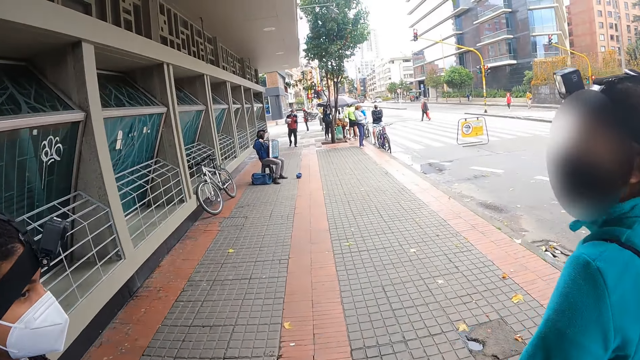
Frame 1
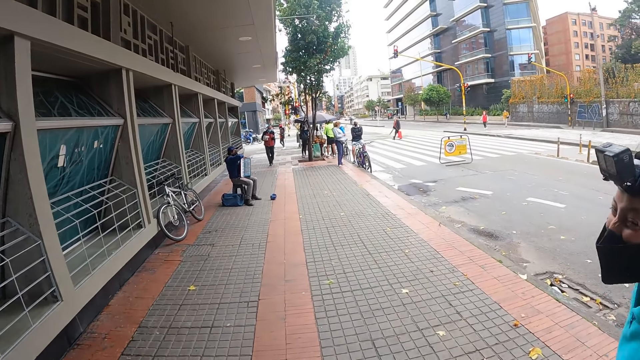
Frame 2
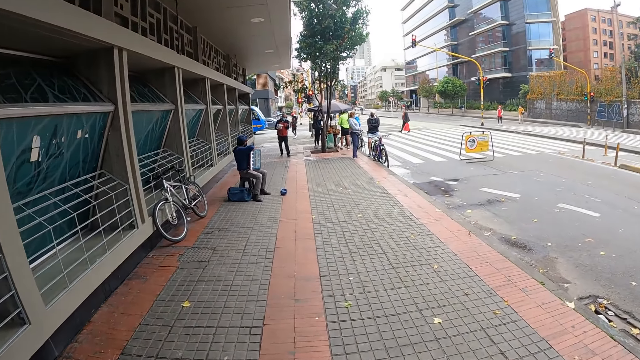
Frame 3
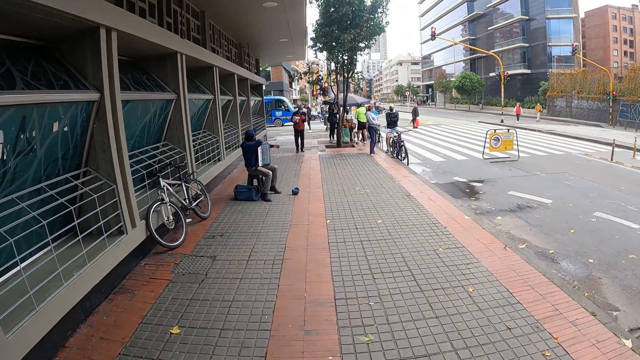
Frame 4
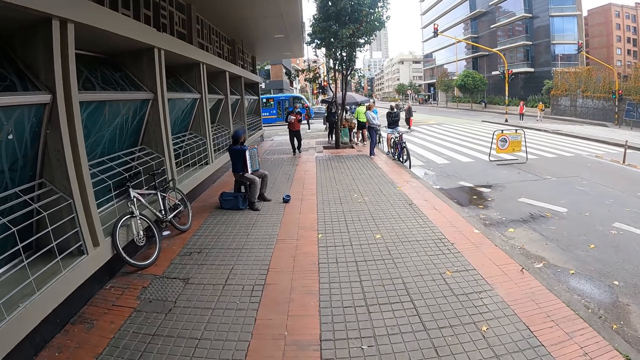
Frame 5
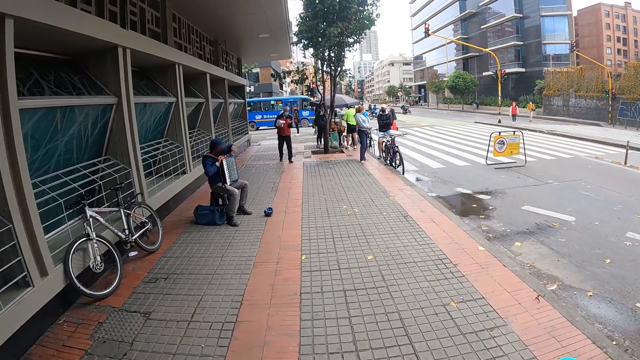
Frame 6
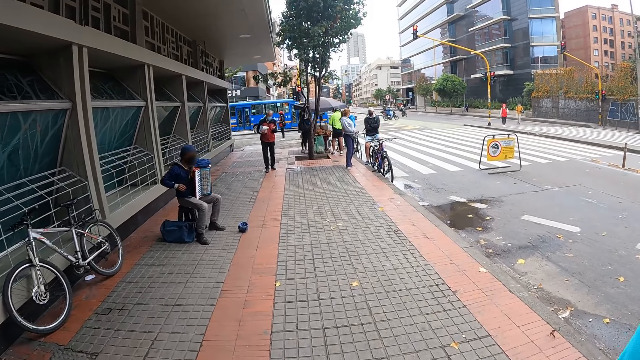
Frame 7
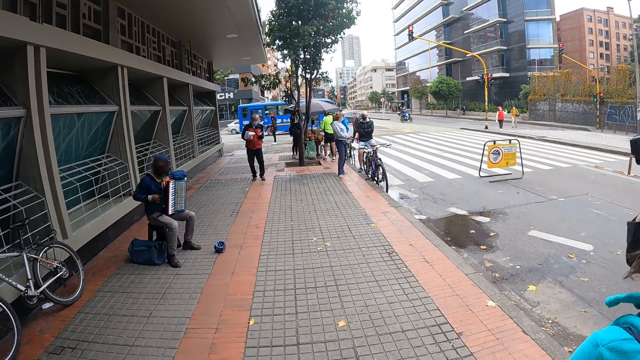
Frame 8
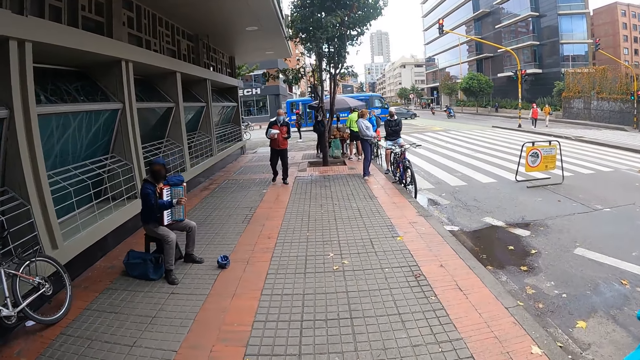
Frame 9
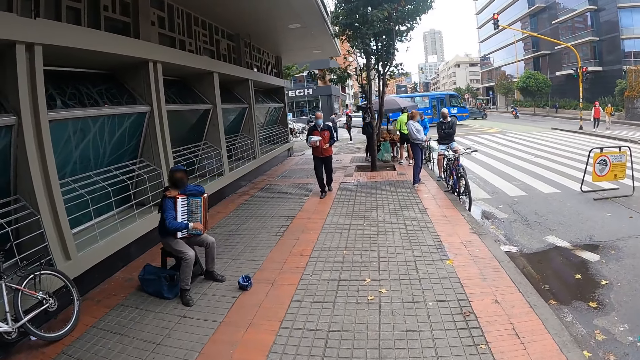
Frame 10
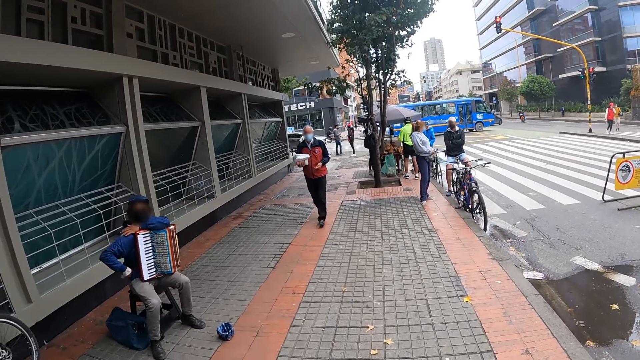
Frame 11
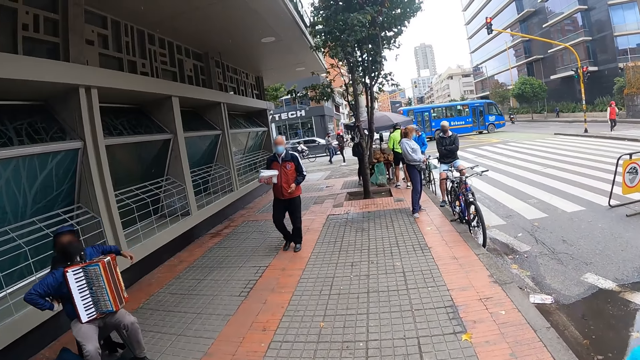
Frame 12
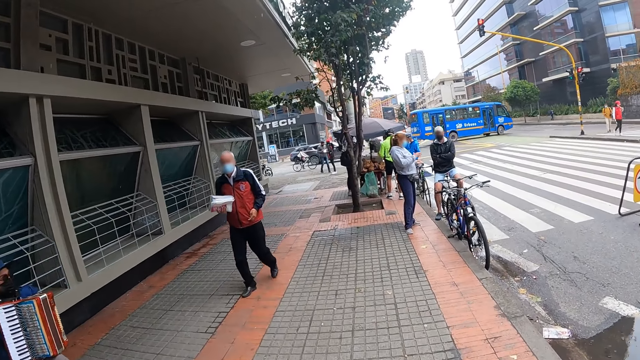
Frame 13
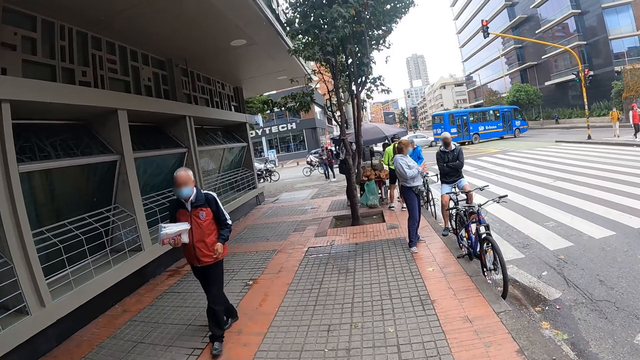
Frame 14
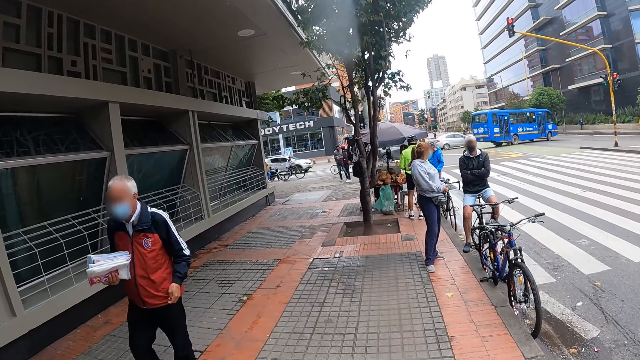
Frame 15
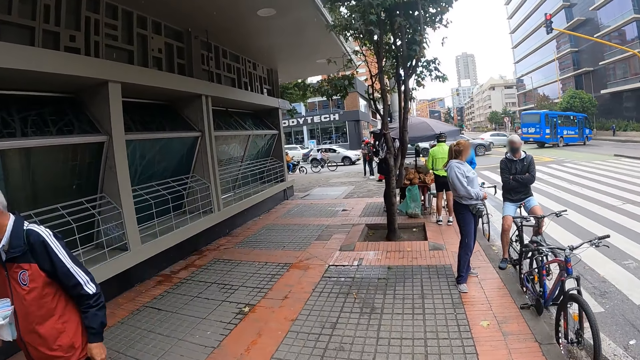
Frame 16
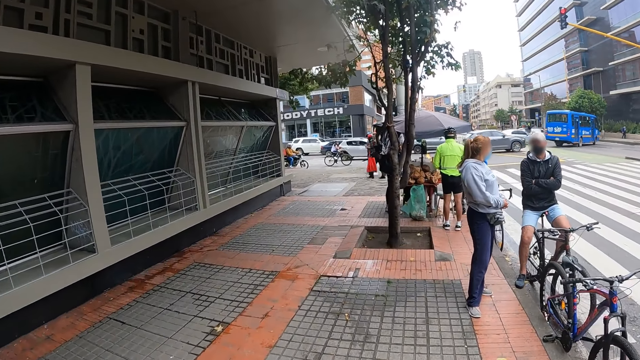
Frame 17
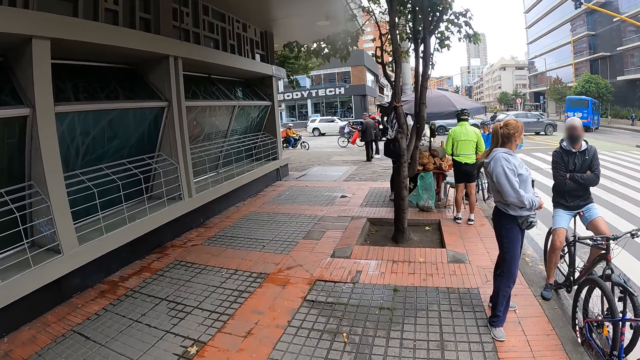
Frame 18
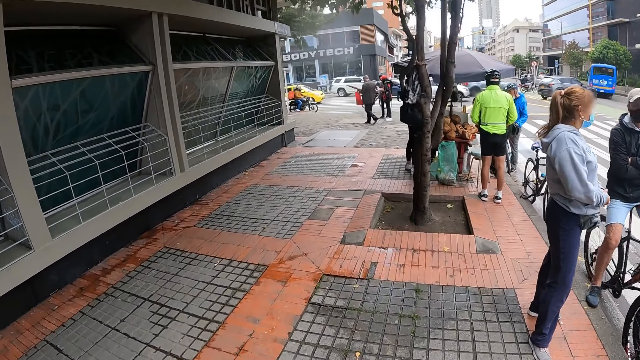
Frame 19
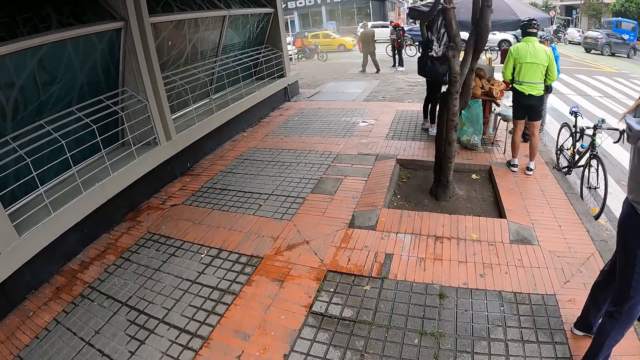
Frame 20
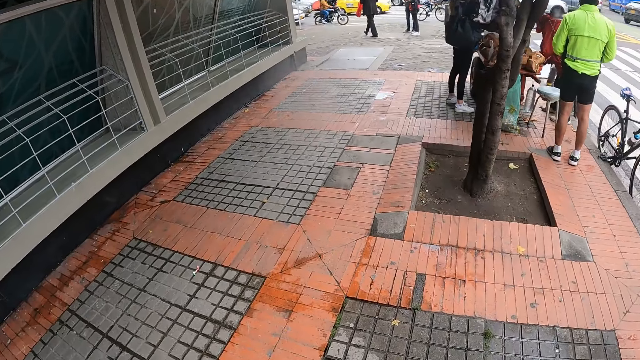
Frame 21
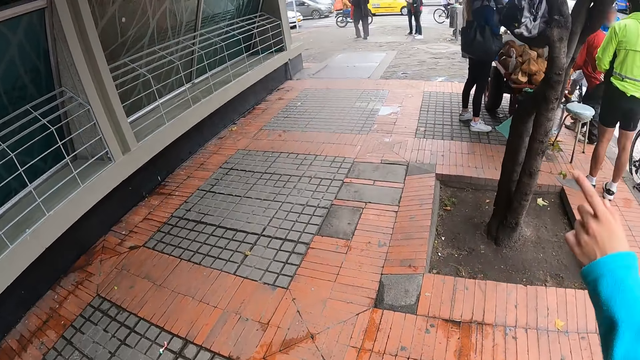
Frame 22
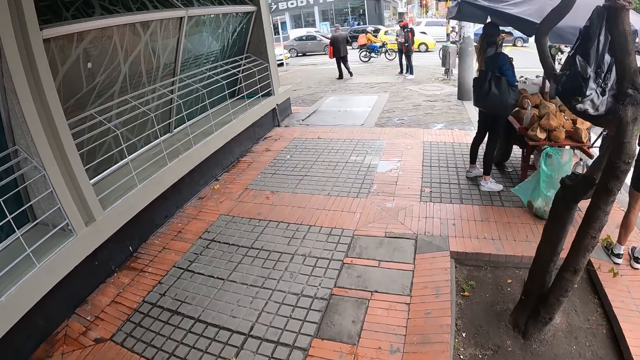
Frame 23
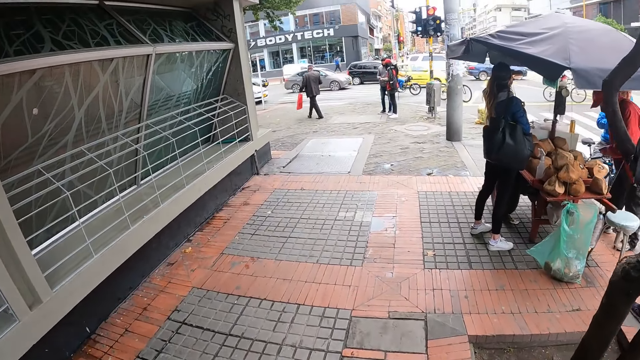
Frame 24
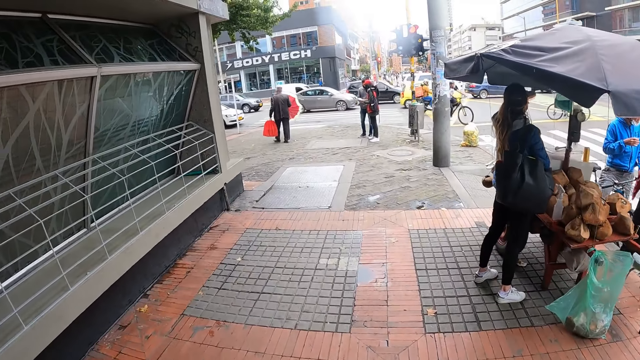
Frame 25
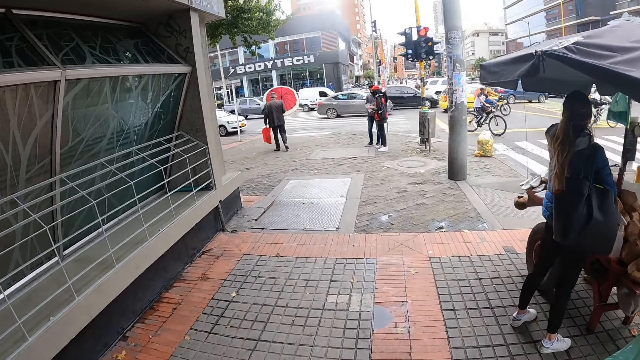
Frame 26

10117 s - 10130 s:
The girl points her left finger in the air.

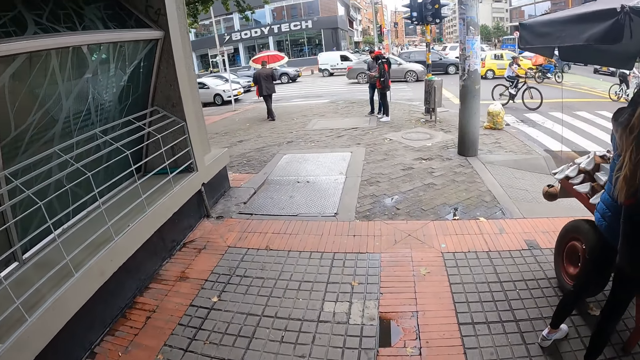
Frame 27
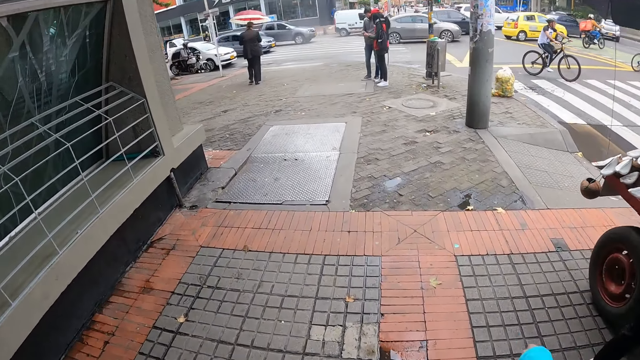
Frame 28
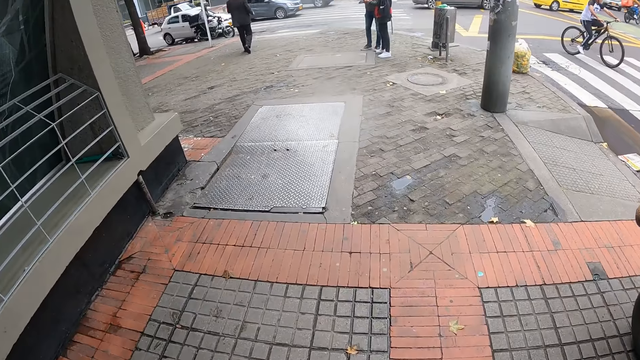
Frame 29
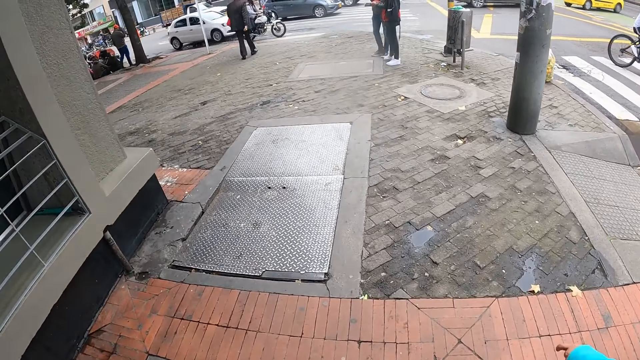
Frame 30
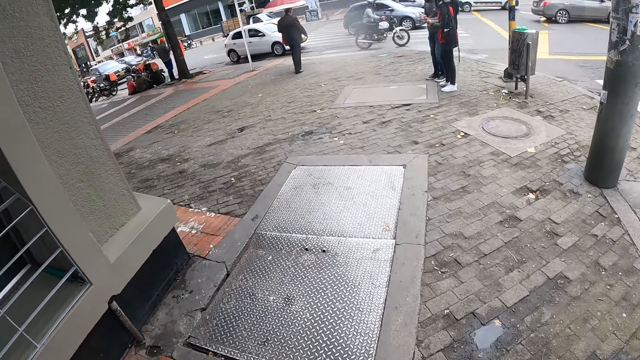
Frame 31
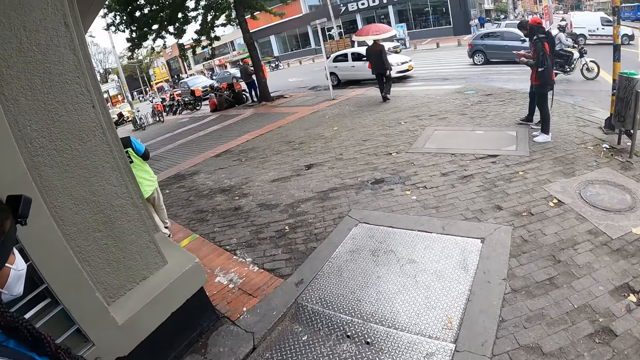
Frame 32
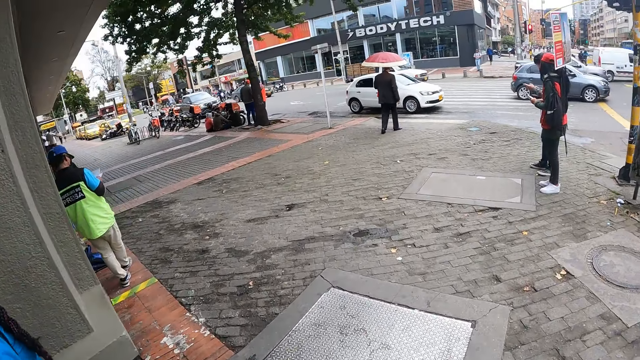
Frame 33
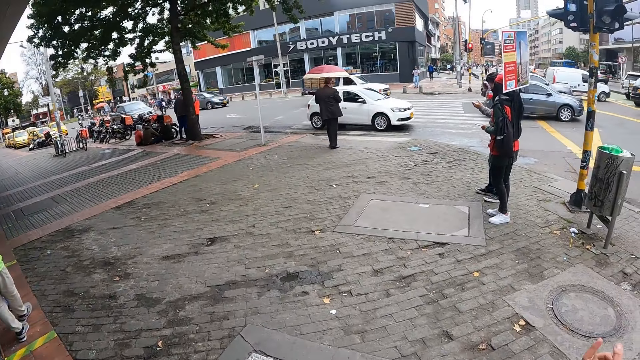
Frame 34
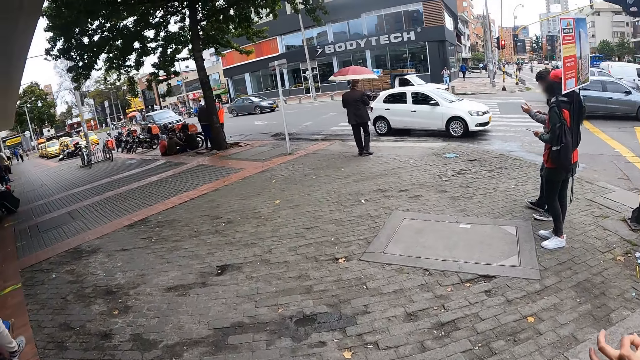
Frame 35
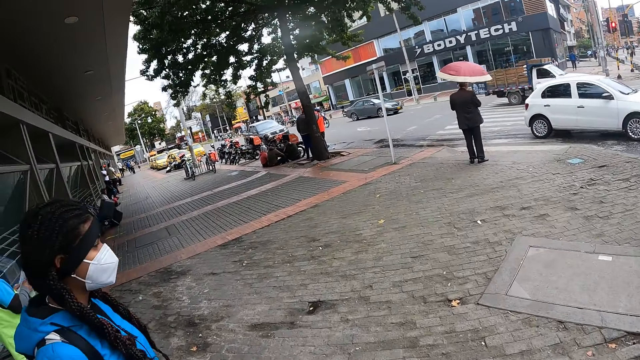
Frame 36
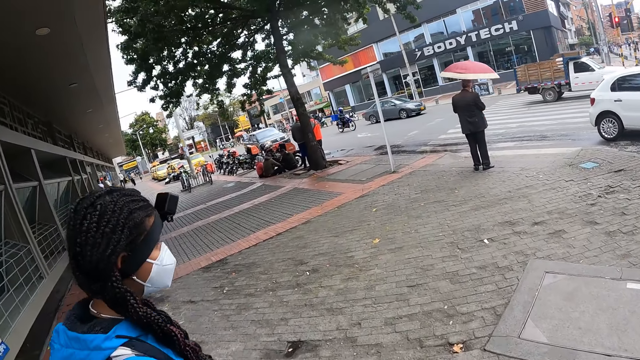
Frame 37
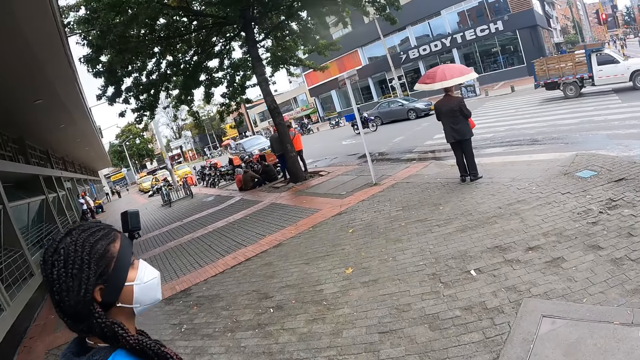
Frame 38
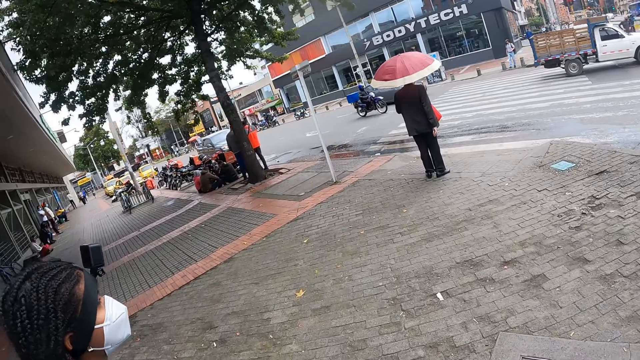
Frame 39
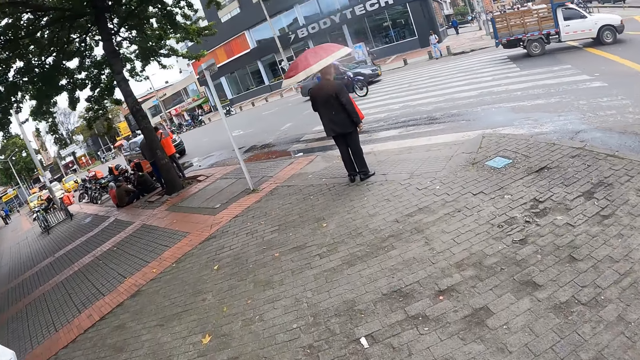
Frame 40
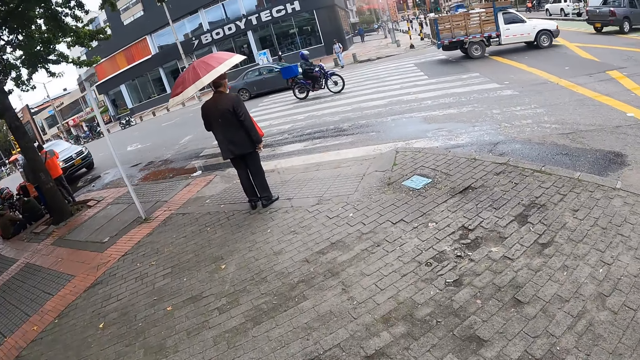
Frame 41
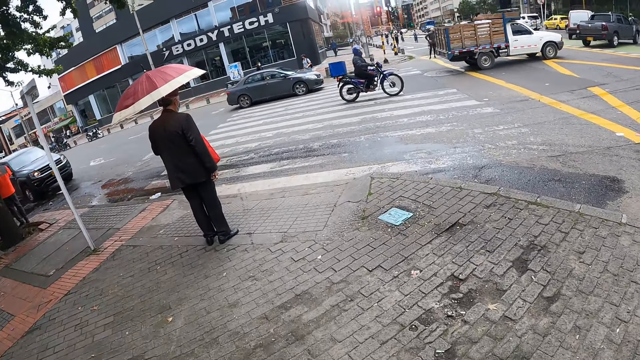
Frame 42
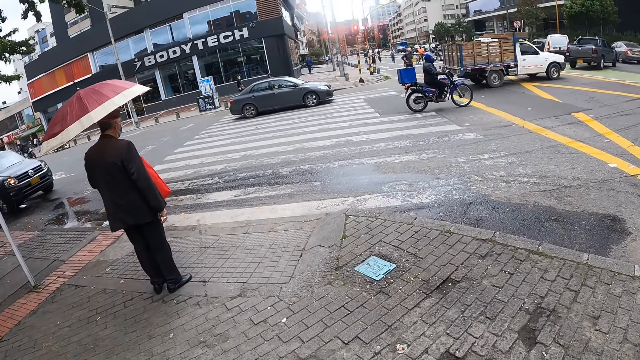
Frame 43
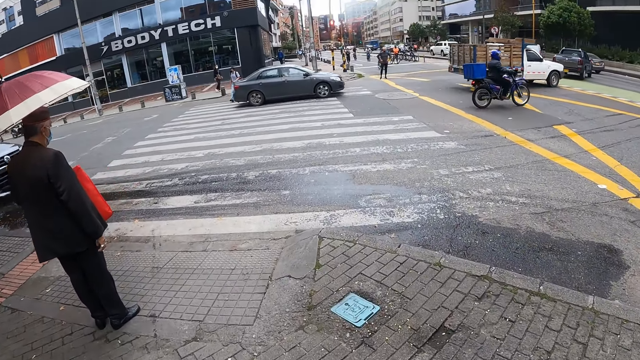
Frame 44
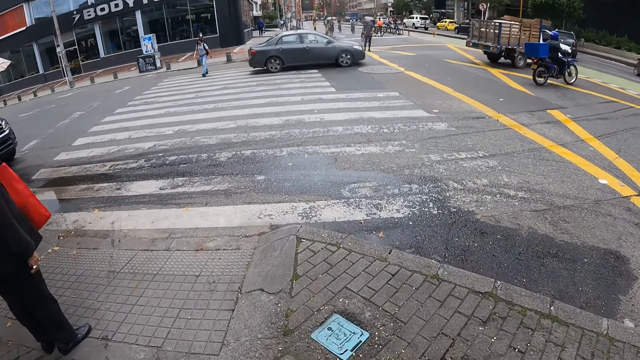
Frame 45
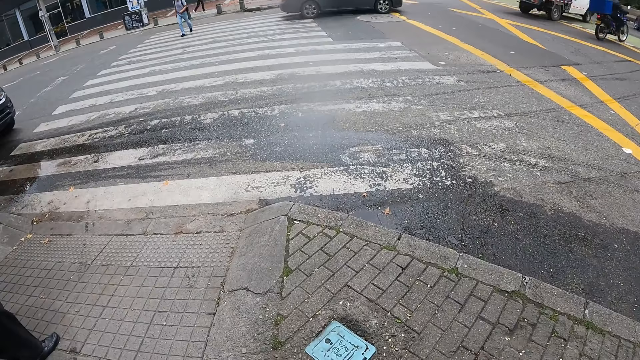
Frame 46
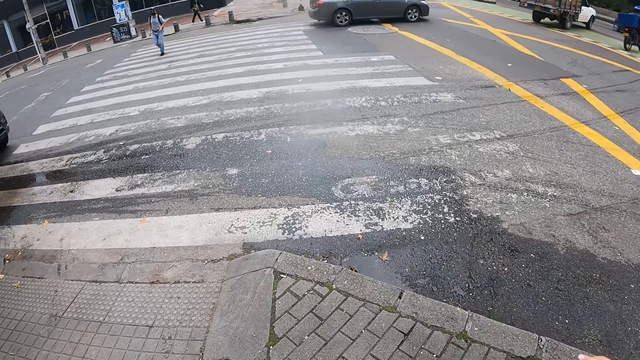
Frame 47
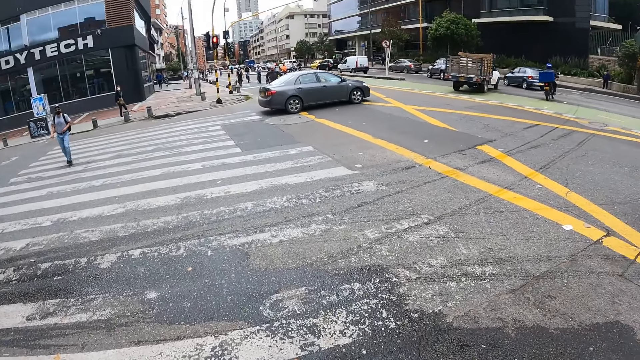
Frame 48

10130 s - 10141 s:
The girl points her left finger in the air.
